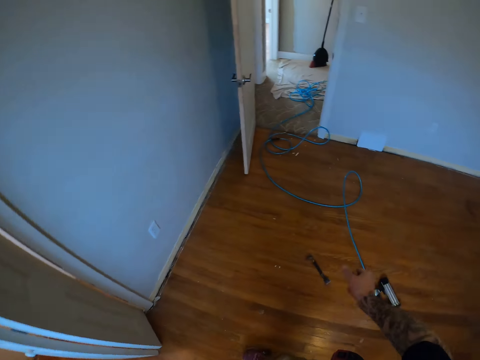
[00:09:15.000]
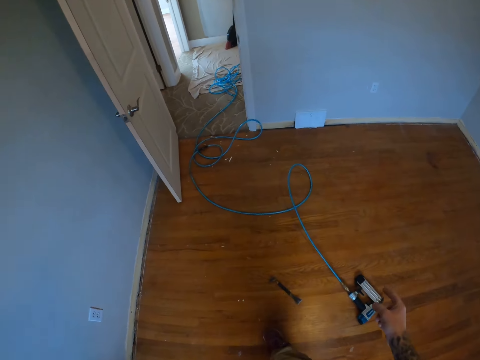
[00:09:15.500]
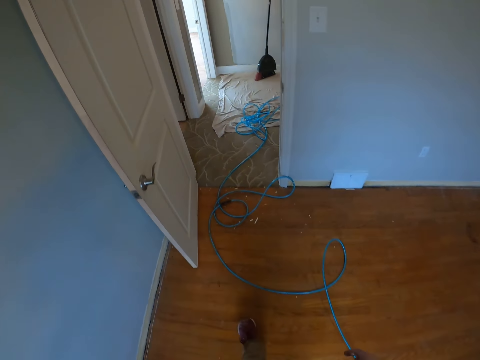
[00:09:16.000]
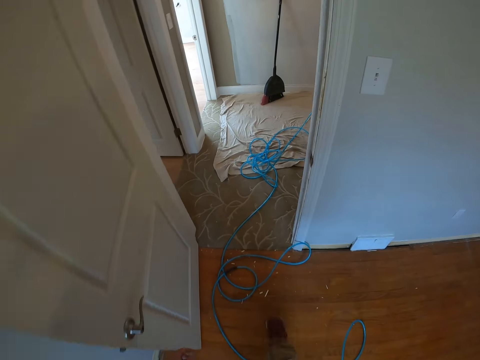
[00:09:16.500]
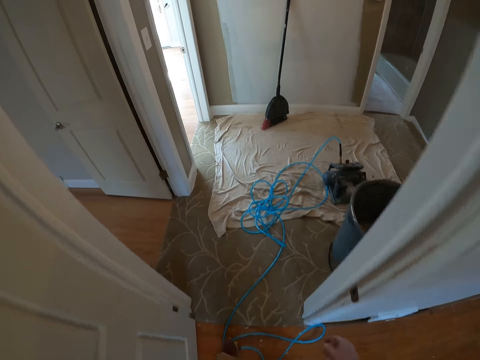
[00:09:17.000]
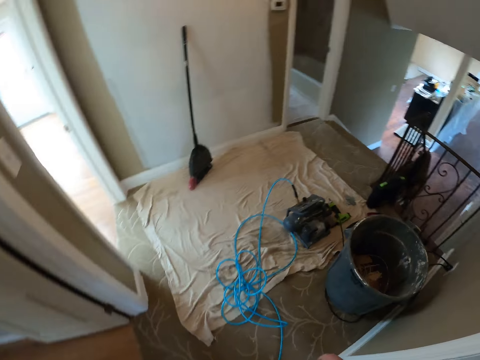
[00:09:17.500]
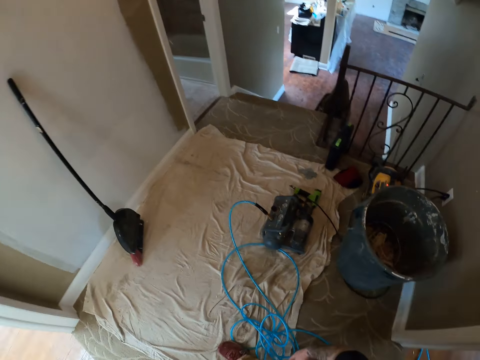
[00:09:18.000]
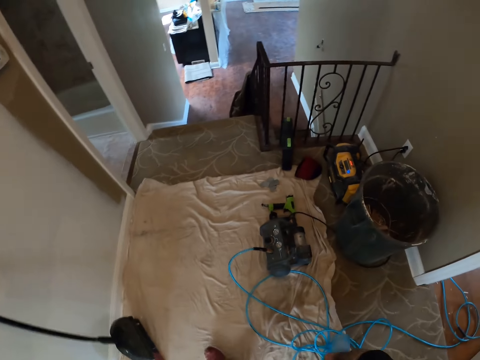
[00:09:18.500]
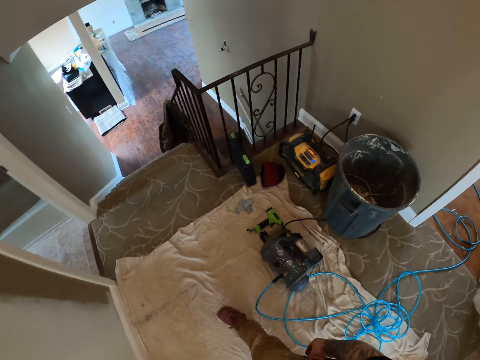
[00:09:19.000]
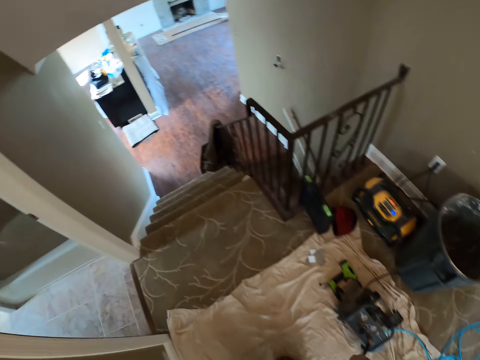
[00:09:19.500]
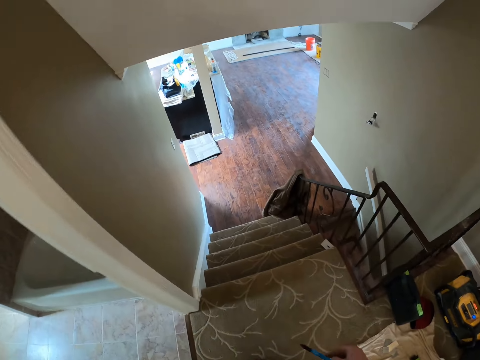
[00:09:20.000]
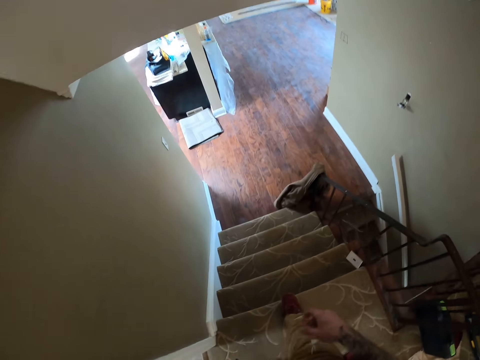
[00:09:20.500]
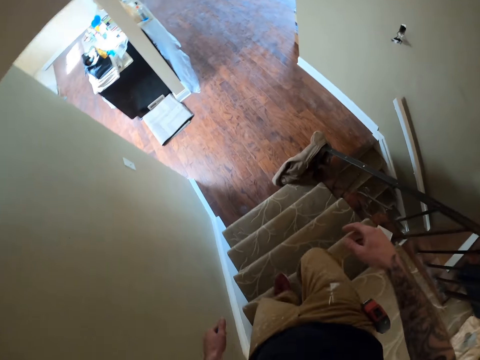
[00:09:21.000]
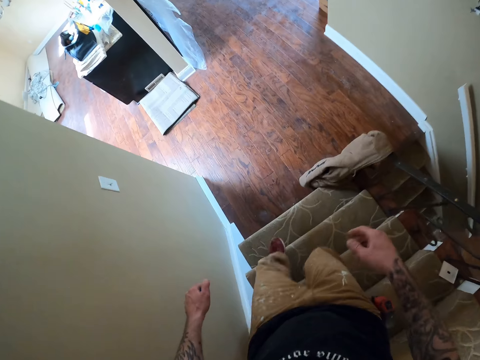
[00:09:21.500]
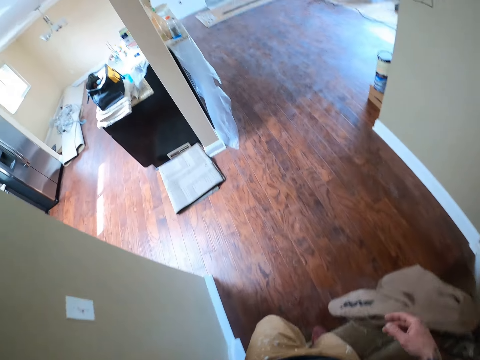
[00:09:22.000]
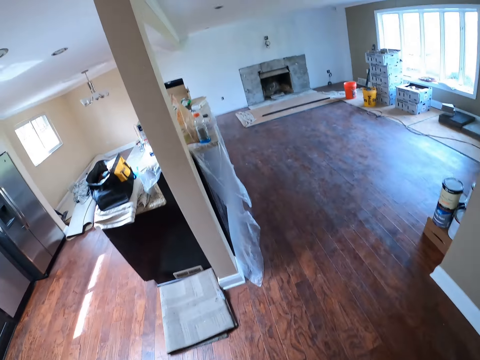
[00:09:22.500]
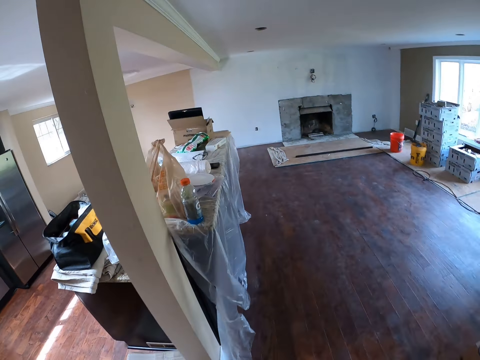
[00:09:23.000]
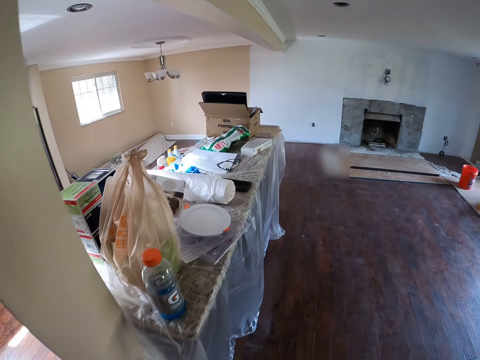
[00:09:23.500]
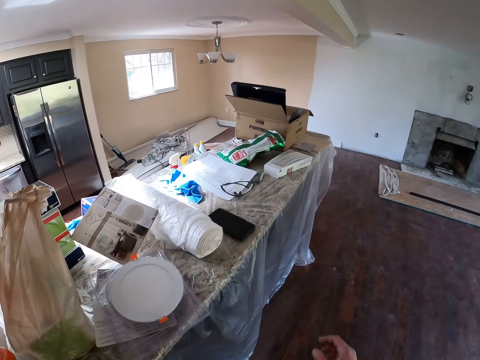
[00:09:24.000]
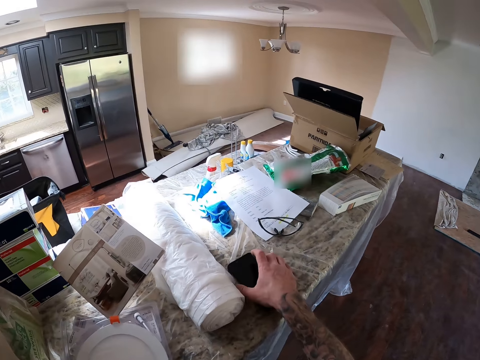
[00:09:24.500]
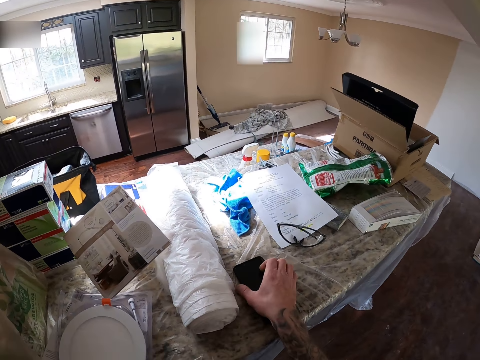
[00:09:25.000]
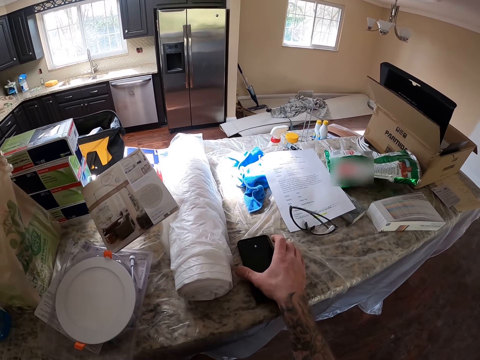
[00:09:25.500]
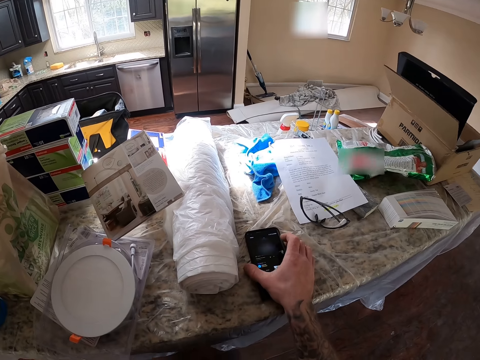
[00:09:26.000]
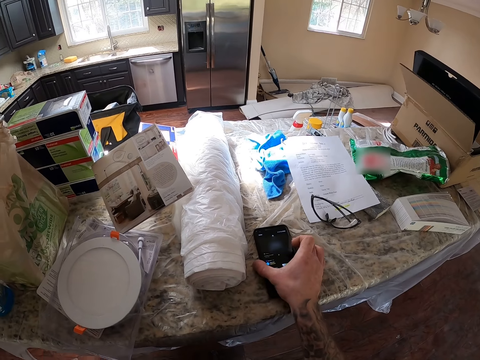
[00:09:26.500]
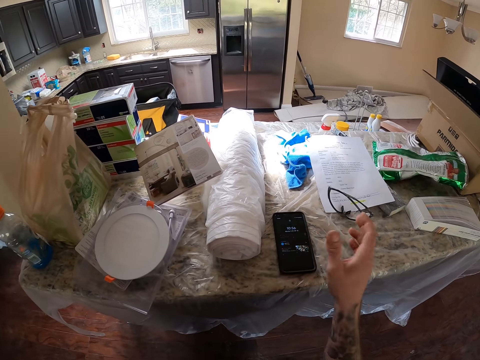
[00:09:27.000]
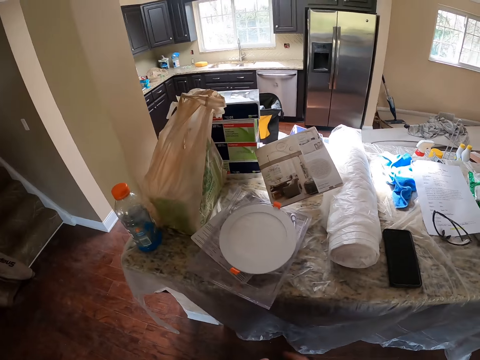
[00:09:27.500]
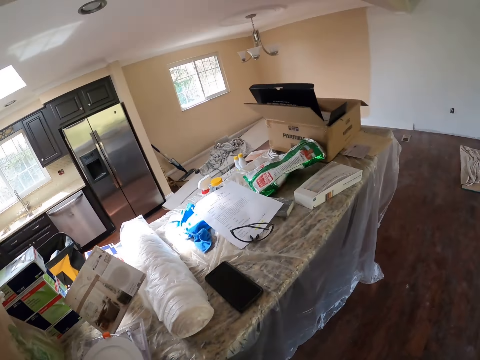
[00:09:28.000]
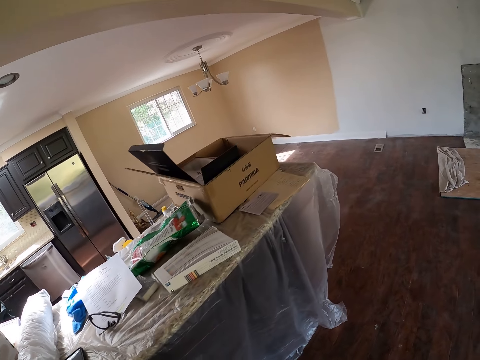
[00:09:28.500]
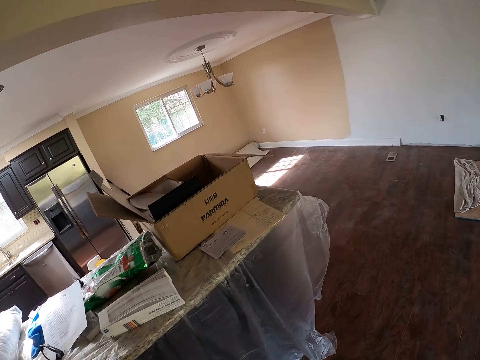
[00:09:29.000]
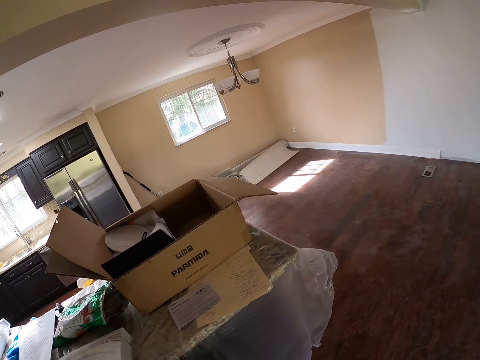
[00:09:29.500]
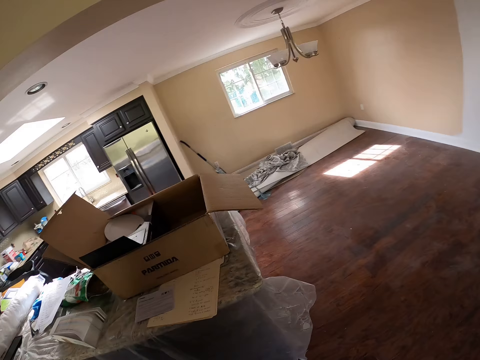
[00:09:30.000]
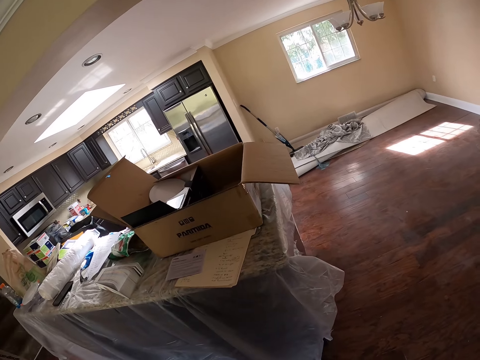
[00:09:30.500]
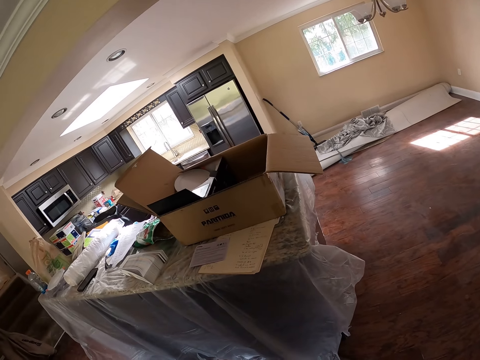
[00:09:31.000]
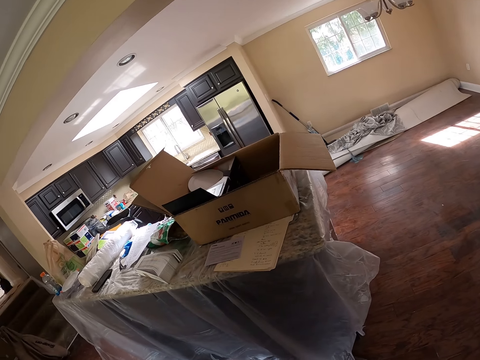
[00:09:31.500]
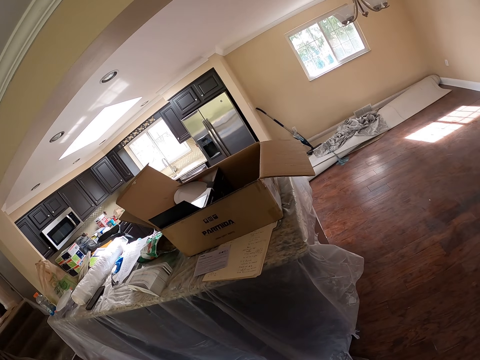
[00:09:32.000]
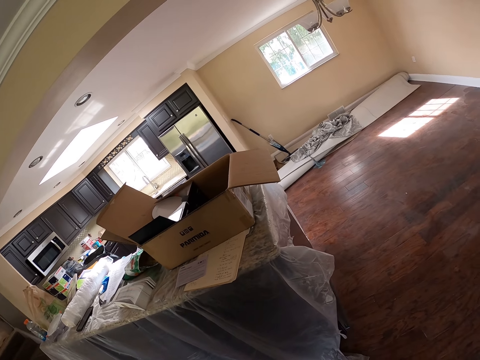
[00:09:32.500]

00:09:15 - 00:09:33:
The camera wearer walks out of the room. He goes down the stairs. He touches a phone on the slab with his right hand. He looks at the phone on the slab. He walks in the room. He walks away from the phone.
